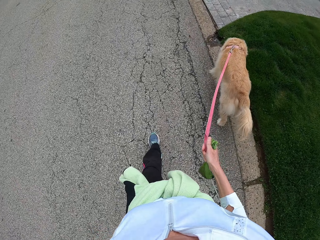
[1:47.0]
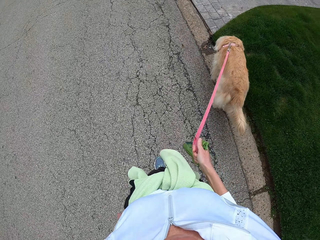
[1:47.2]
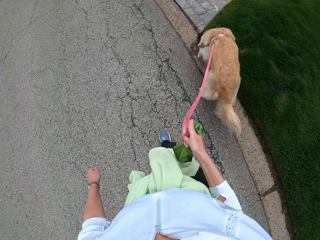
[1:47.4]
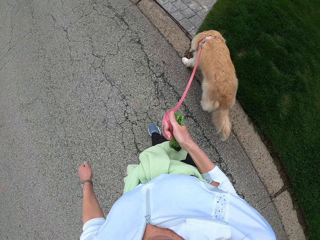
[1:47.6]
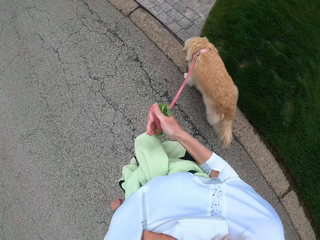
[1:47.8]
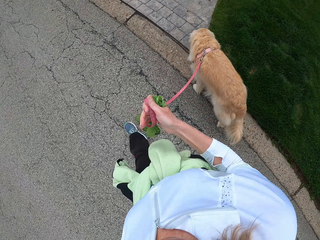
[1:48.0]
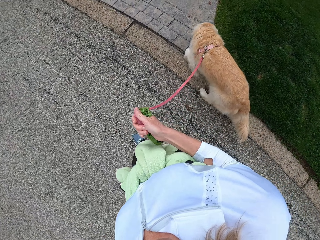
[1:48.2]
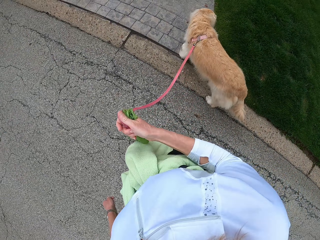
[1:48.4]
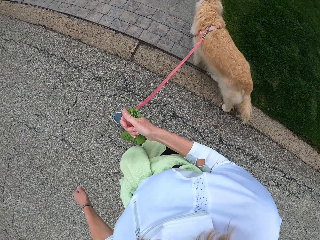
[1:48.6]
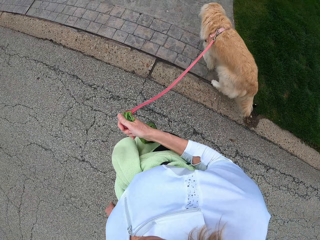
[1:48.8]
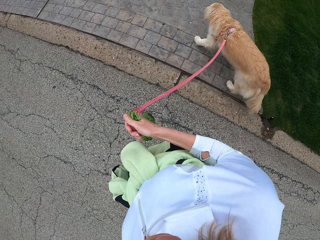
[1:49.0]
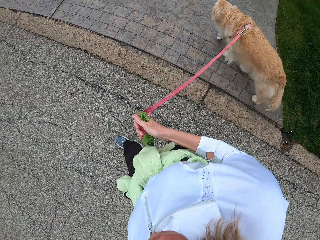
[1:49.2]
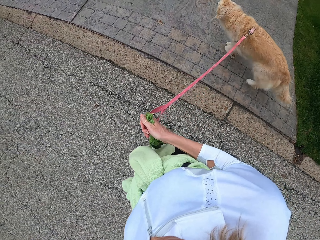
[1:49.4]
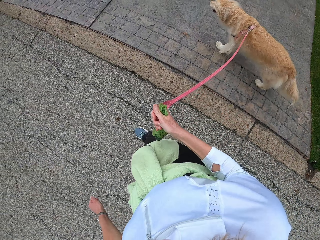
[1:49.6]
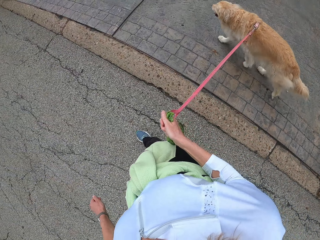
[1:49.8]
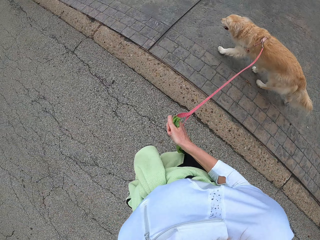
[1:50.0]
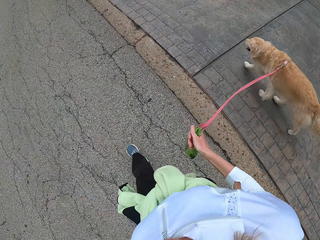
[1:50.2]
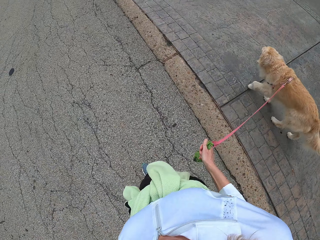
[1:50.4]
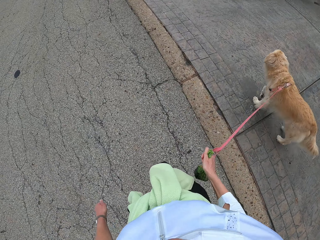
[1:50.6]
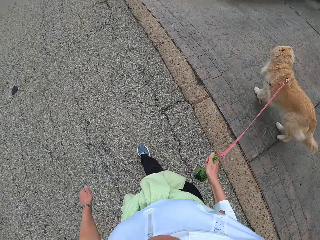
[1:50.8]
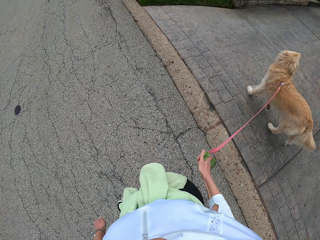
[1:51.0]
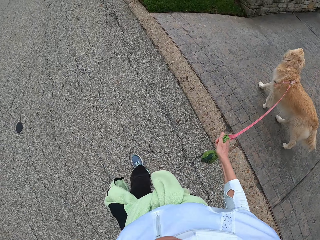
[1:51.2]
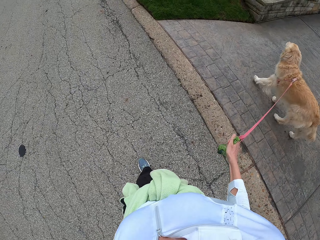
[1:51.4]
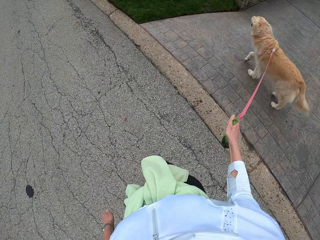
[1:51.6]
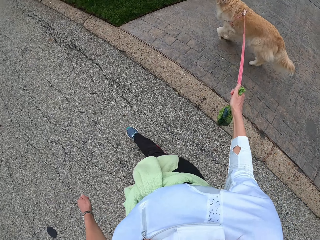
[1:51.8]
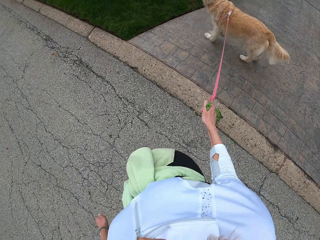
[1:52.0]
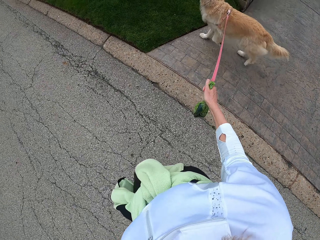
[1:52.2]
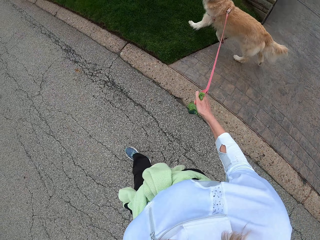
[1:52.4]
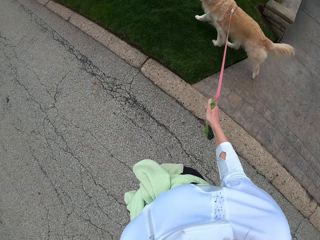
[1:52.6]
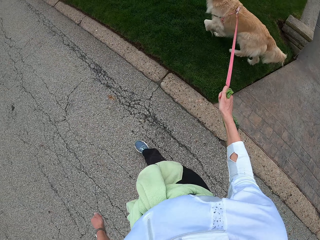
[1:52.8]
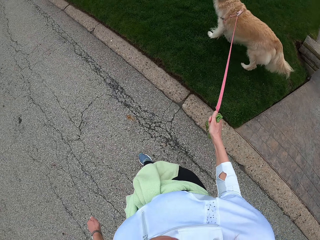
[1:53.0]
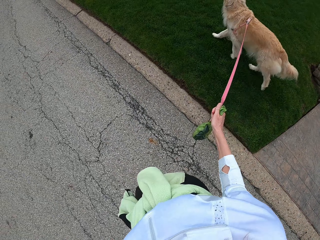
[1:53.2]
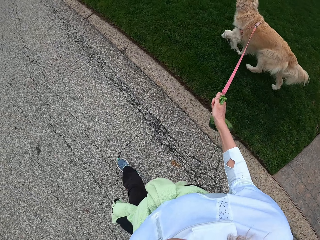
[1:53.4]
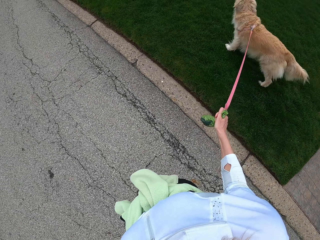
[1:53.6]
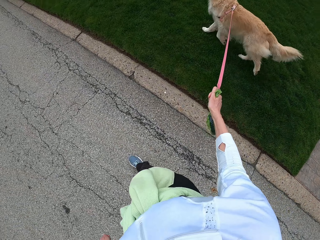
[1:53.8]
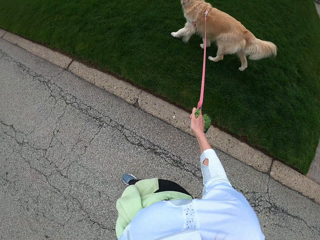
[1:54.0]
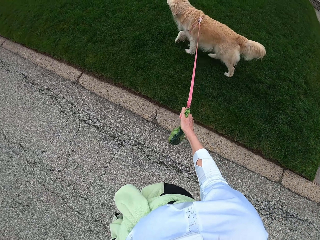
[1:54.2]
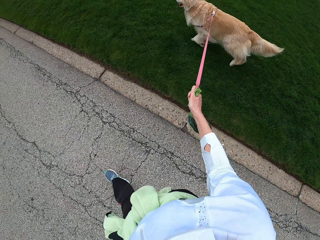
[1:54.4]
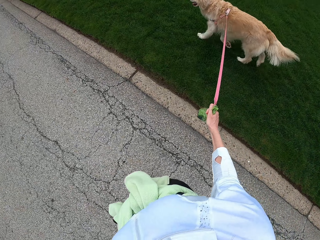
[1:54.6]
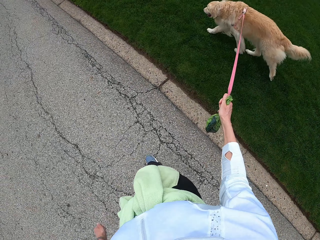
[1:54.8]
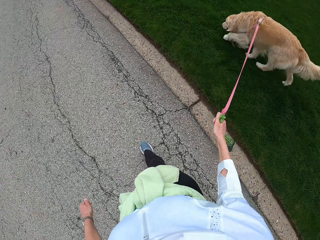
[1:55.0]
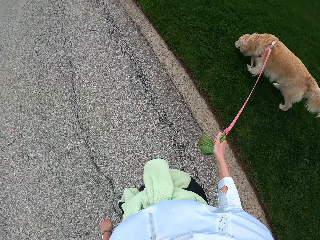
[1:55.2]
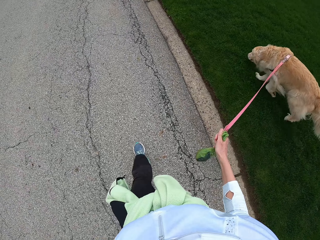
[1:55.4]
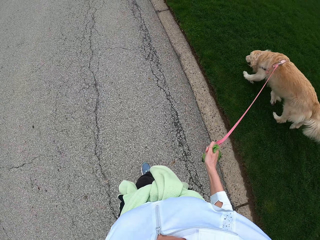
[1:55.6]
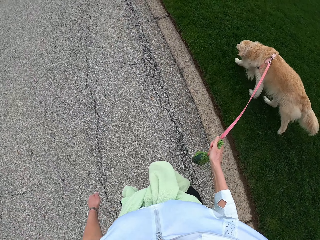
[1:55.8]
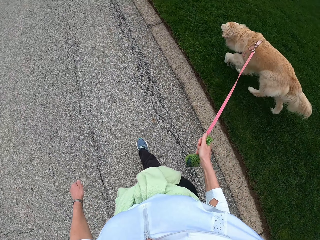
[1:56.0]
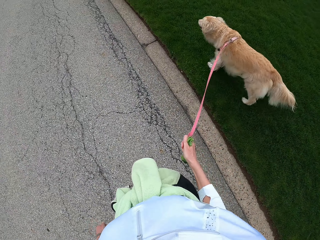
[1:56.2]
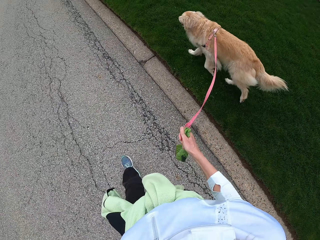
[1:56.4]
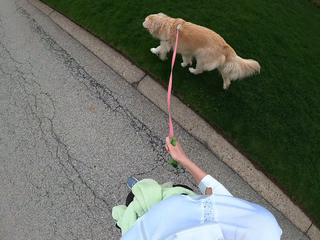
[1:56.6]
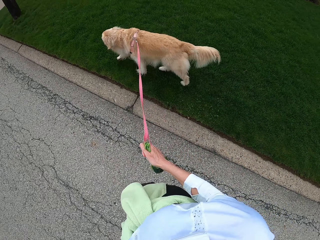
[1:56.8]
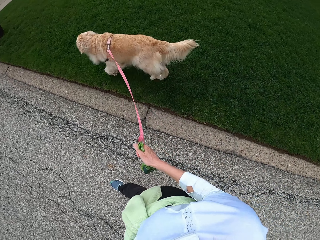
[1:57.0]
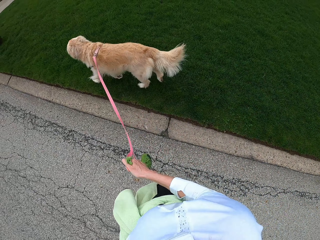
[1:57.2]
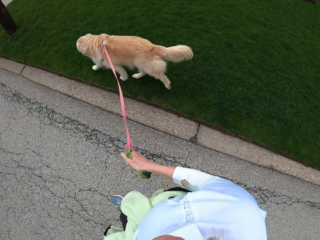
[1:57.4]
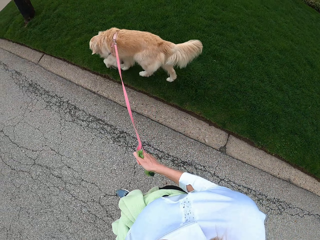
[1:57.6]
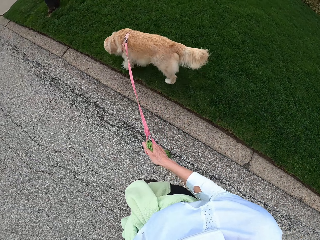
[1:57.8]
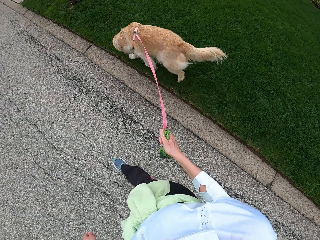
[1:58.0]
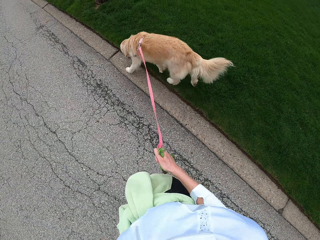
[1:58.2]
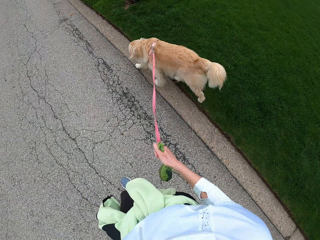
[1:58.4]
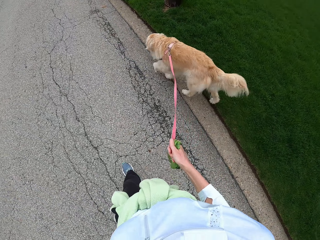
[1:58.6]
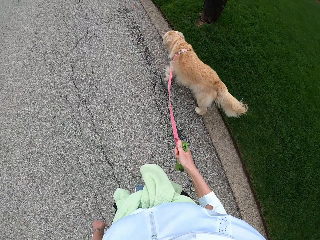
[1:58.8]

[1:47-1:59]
The camera wearer moves the hand with the dog leash in front. They return the hand with the dog leash to the other side. They walk.

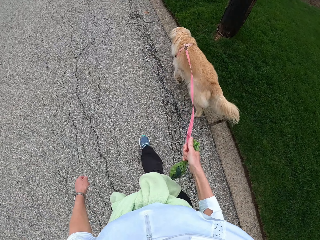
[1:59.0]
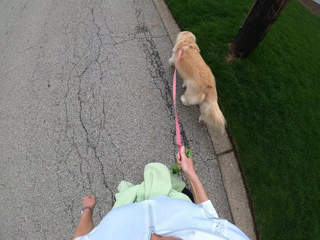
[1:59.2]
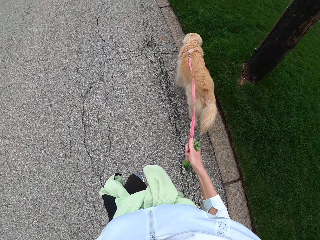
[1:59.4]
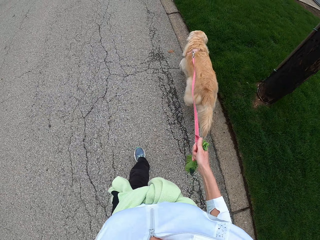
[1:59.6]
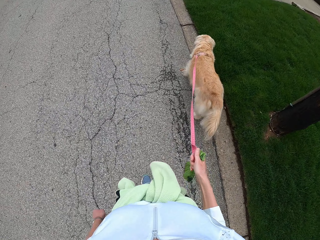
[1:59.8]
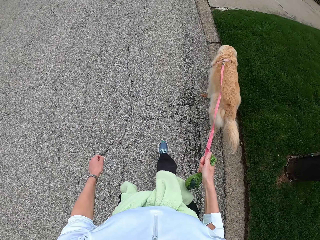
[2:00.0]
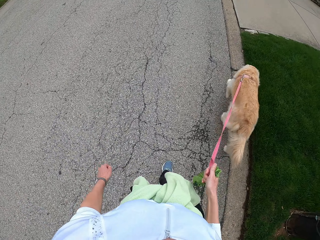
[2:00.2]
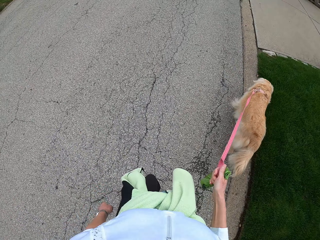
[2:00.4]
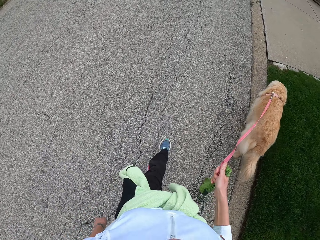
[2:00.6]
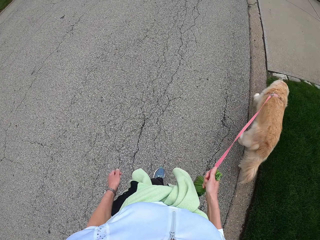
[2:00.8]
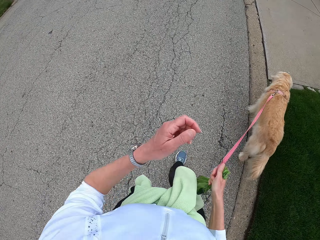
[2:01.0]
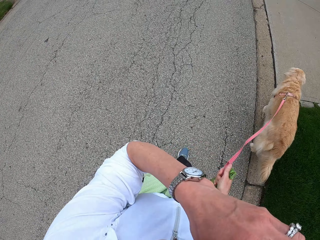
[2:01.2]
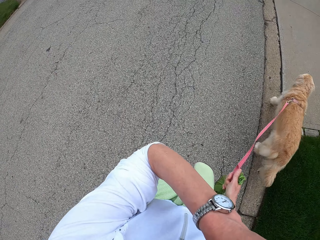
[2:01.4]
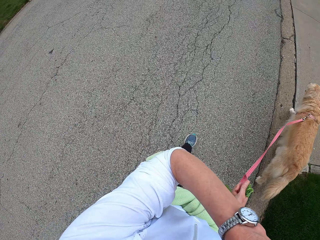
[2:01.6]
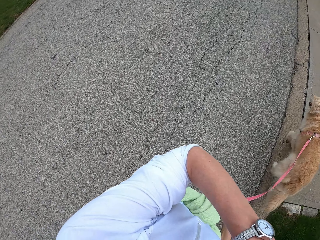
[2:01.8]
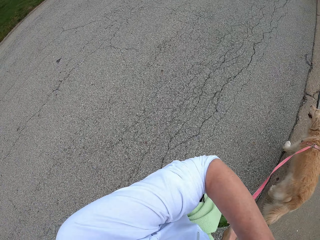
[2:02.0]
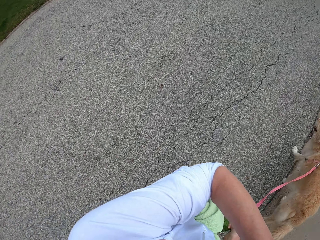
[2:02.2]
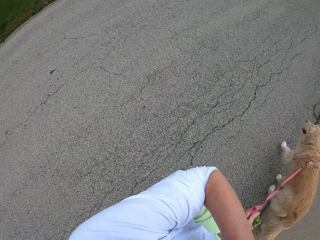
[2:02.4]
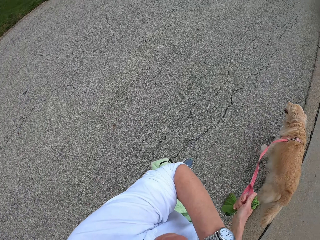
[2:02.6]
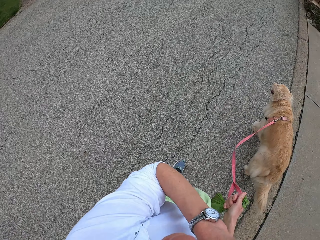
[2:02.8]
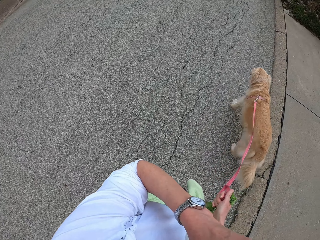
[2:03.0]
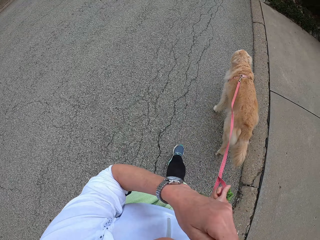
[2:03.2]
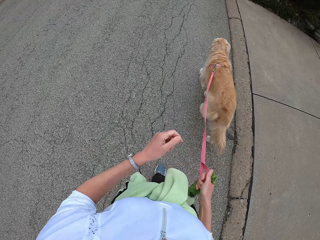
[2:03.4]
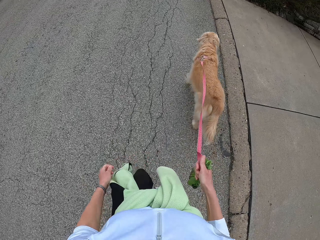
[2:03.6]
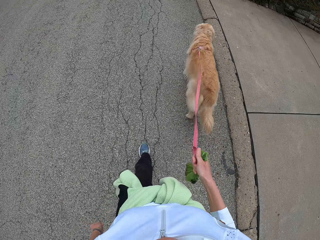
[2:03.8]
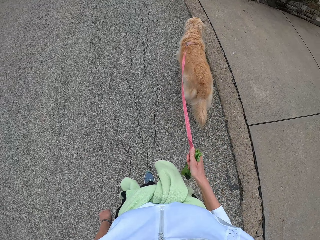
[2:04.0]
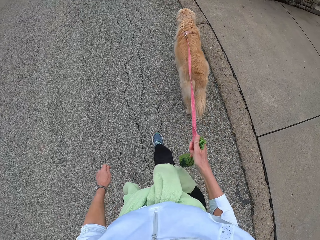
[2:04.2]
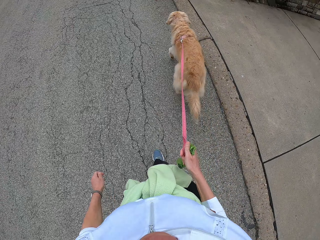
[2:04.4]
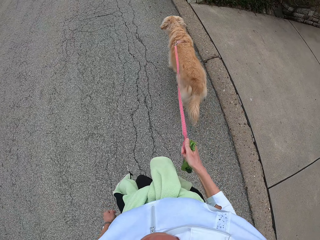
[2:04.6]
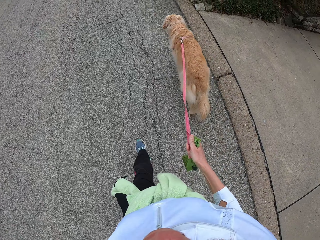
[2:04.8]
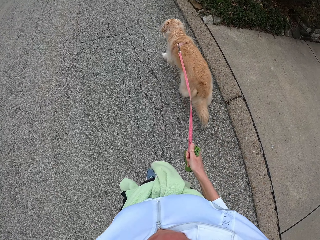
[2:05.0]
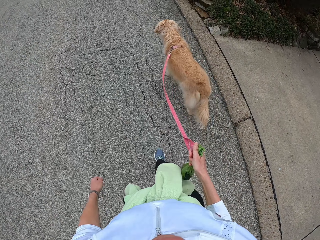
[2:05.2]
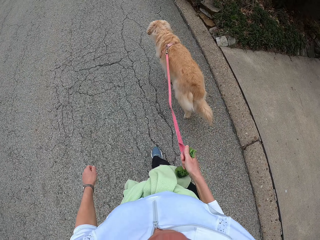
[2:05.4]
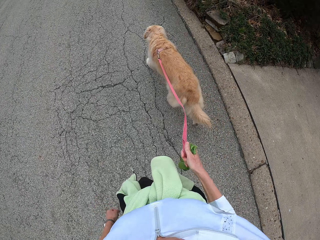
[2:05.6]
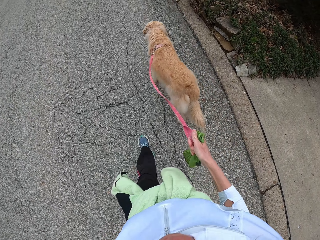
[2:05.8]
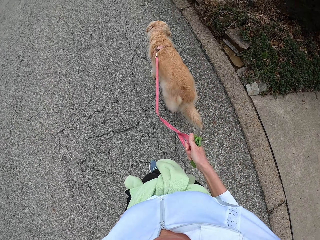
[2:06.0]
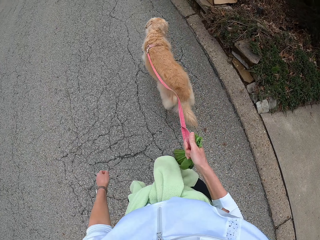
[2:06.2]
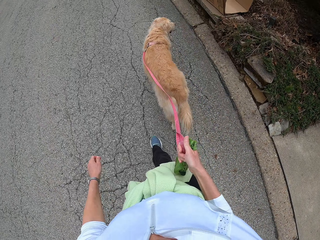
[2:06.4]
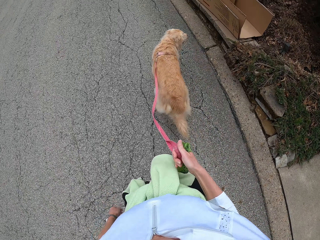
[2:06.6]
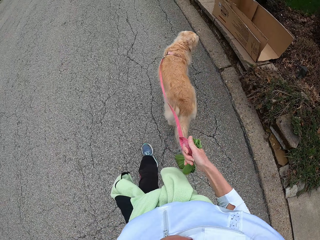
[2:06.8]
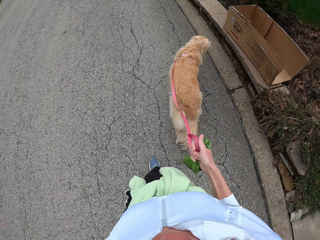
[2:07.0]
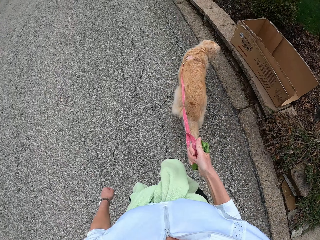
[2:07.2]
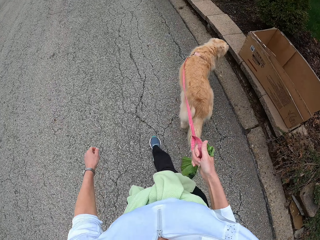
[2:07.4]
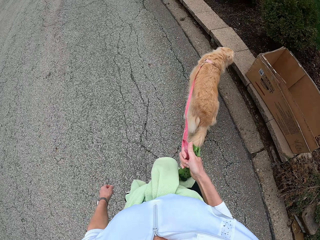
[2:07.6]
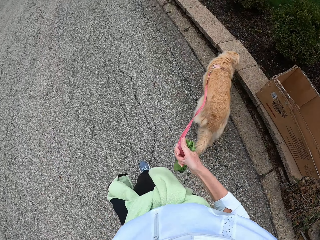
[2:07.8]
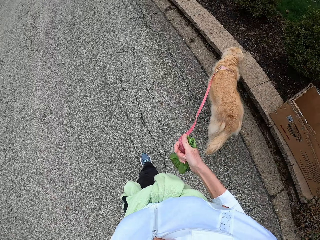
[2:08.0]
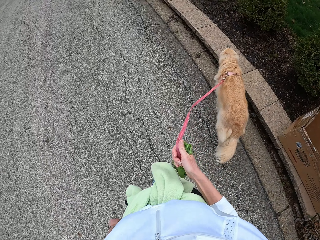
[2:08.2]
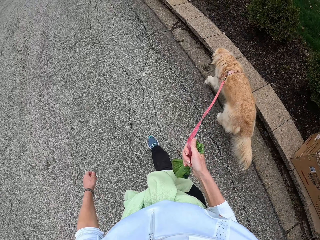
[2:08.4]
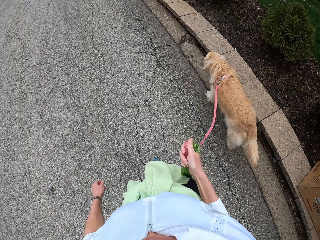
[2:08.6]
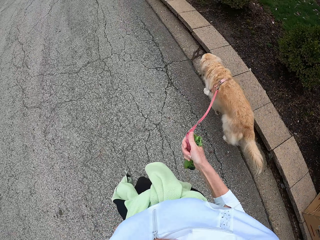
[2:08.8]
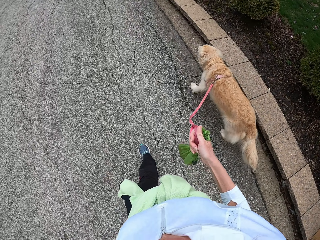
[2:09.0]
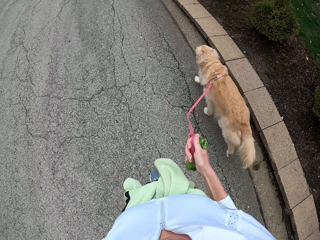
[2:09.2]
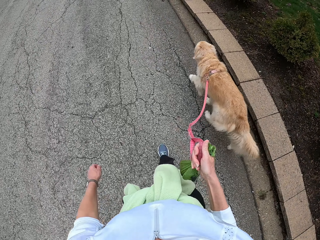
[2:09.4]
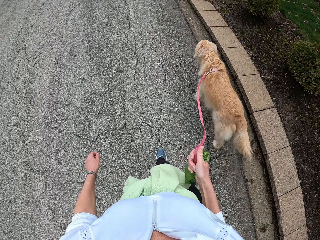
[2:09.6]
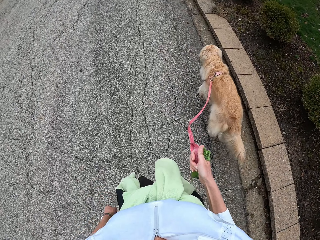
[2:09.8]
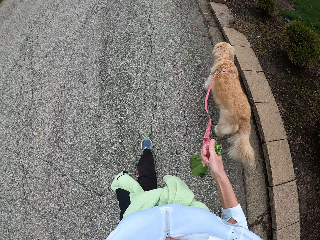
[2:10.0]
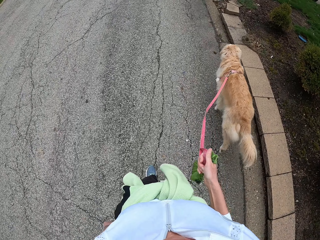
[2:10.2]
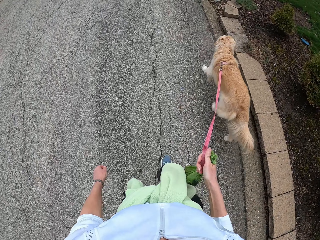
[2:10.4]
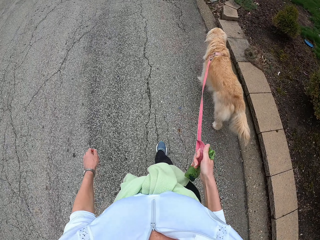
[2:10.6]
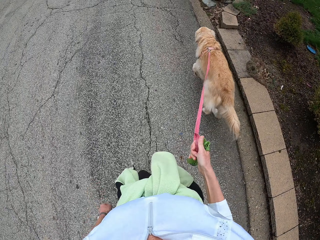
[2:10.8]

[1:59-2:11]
The camera wearer raises the left hand and walks the dog. They adjust the camera. They lower the left hand.
